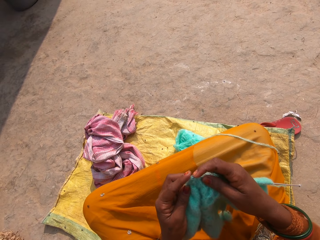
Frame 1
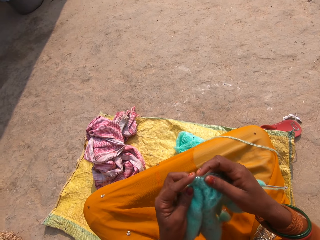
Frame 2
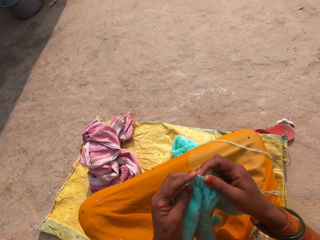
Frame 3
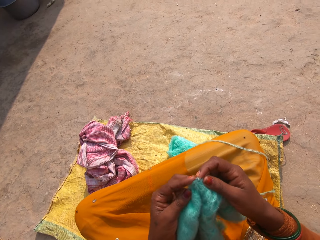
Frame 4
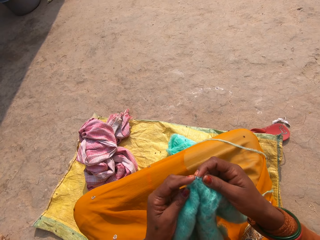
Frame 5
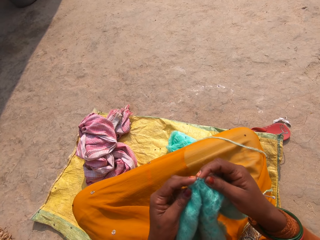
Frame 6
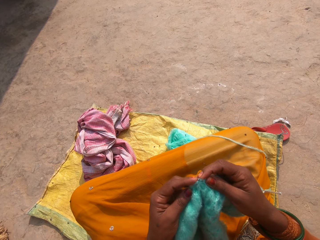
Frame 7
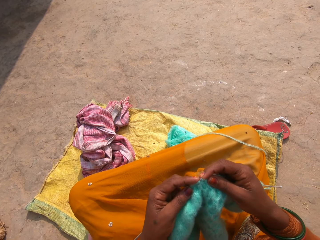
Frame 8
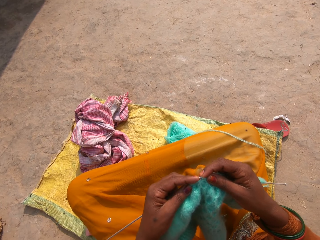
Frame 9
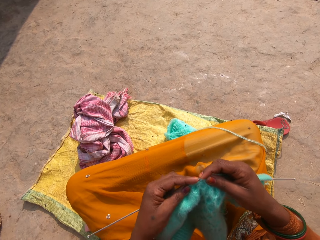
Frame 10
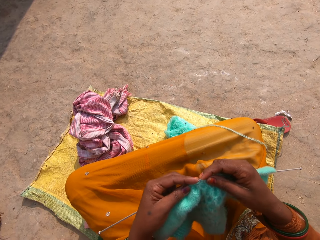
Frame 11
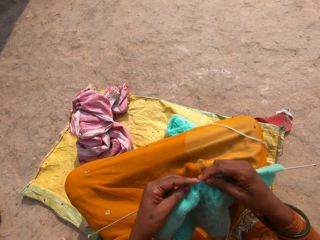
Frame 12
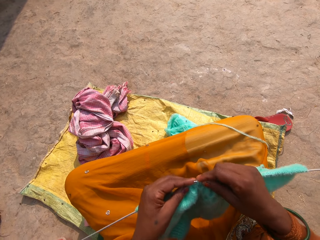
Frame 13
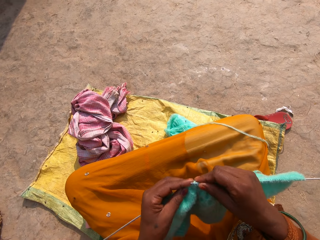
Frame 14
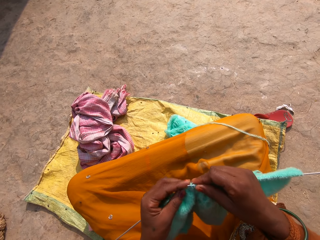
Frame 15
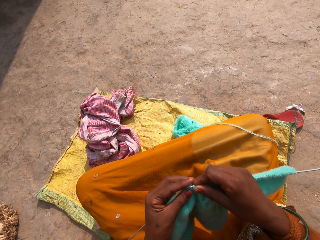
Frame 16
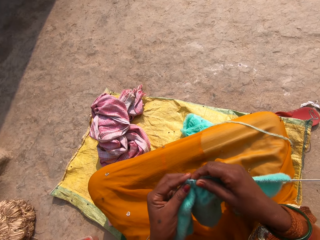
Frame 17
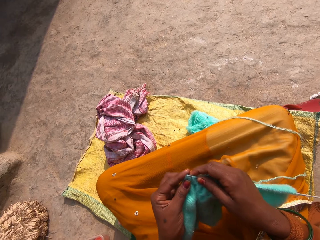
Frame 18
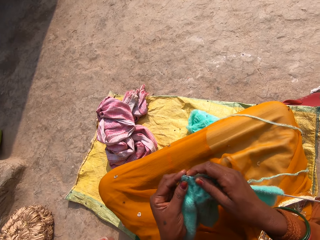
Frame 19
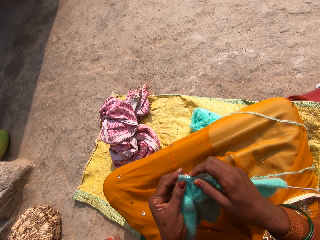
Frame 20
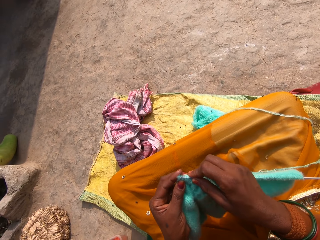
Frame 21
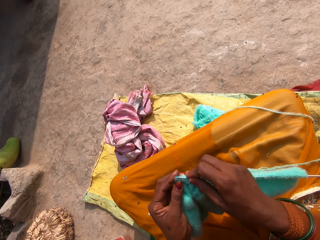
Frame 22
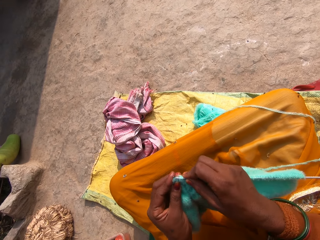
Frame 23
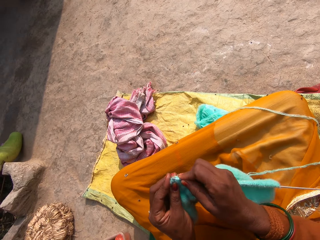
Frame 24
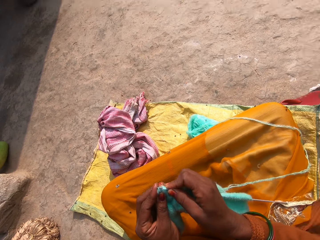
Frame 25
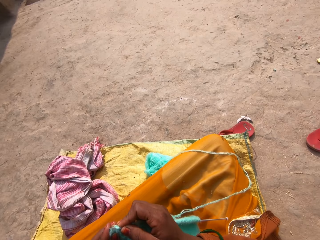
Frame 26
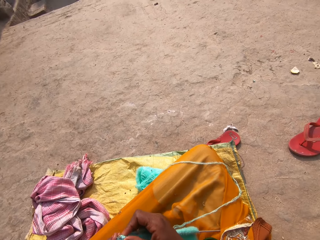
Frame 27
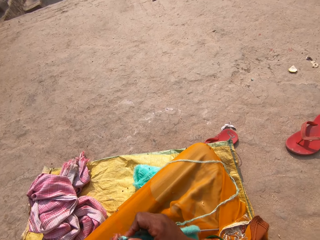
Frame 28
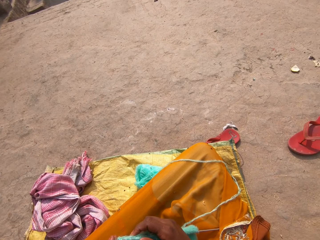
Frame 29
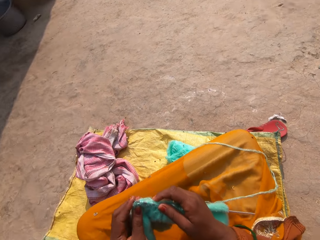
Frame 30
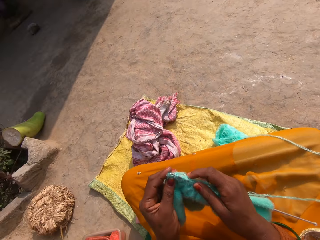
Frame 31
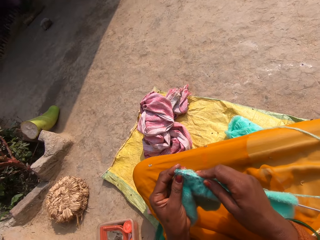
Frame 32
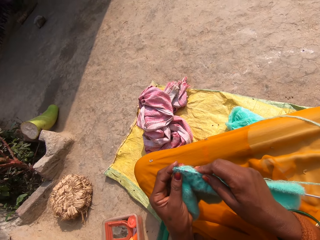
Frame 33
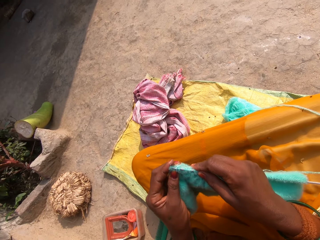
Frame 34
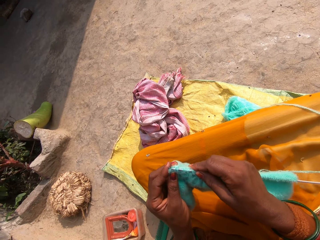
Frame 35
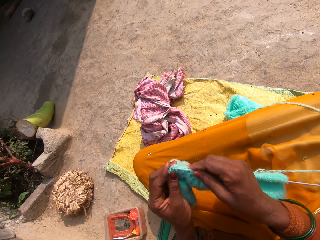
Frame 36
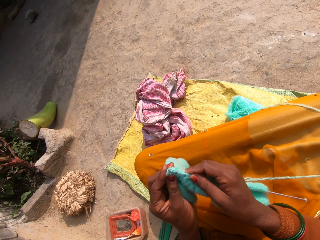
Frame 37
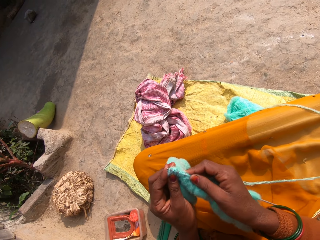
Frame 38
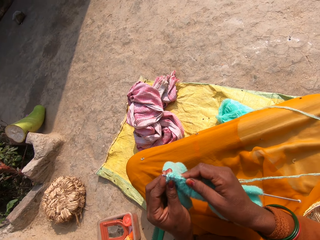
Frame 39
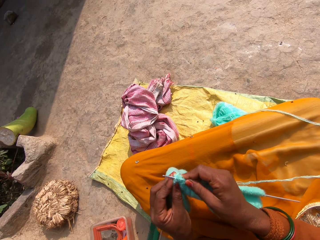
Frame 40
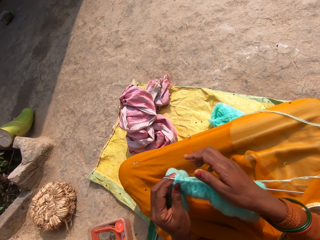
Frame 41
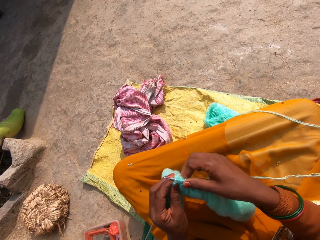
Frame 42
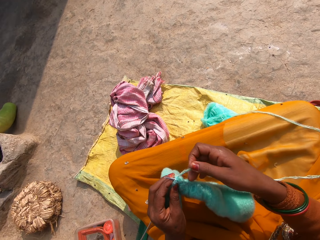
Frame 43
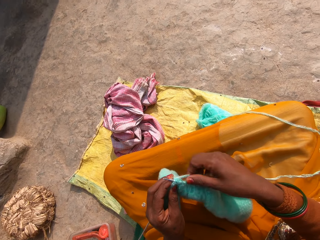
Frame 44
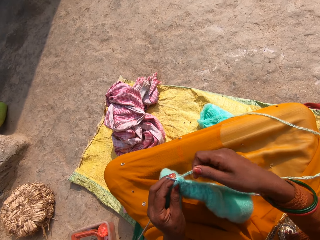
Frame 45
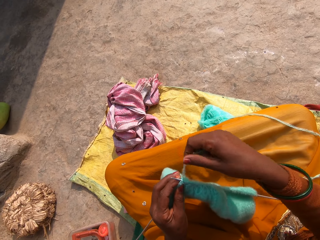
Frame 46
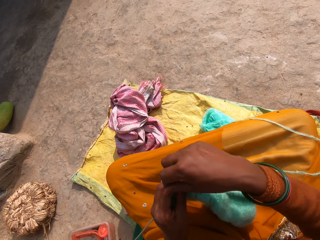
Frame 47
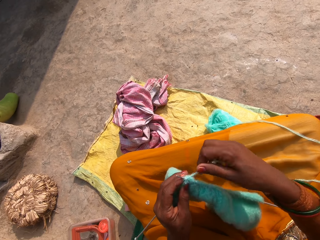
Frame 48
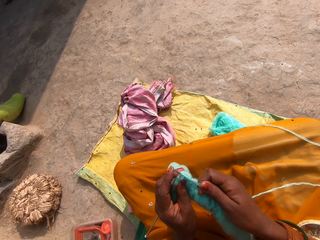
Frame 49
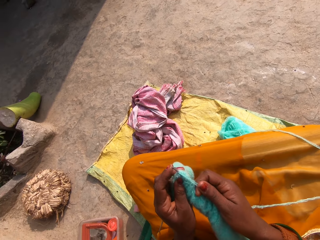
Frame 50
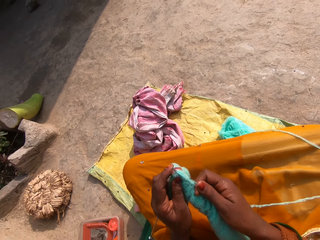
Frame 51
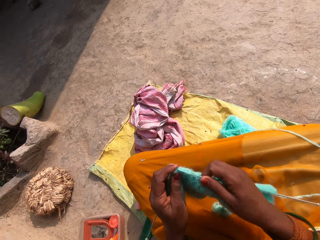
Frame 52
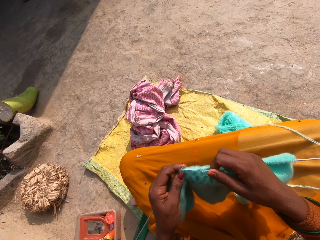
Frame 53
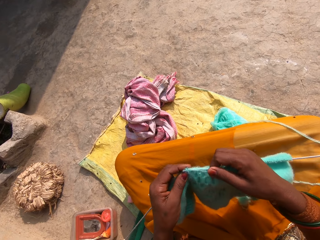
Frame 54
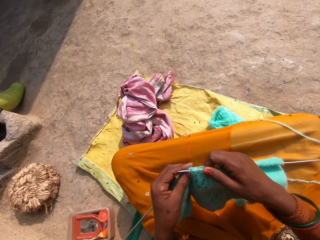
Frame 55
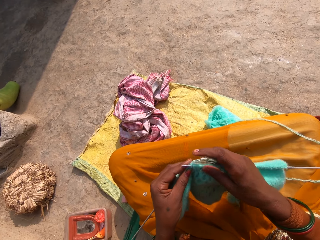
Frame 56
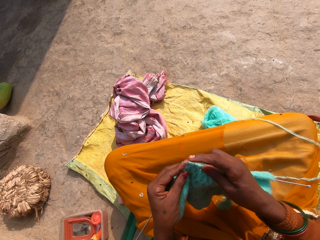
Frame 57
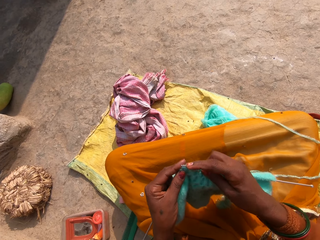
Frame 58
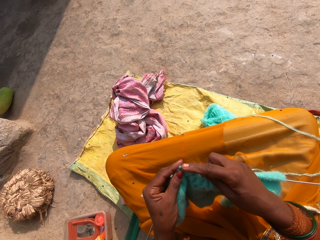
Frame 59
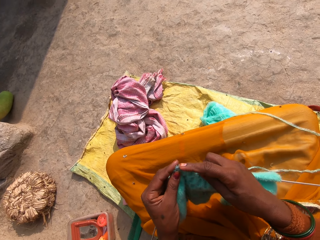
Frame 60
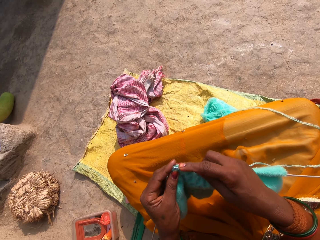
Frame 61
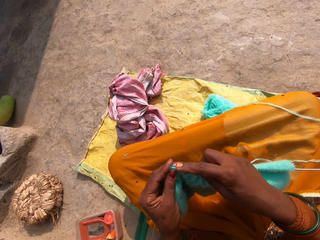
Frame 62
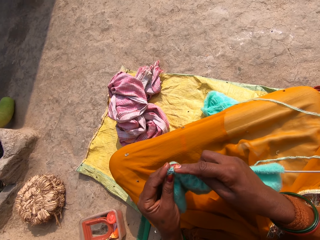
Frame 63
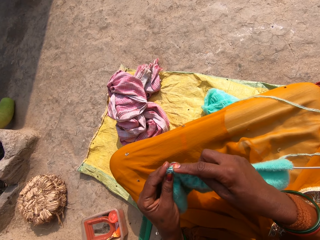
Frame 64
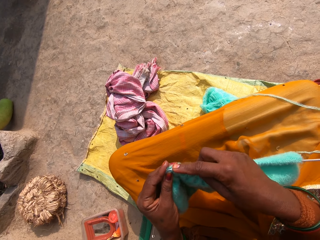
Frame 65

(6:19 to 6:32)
The camera wearer looks around while knitting. They move their hands on the knitted fabric while knitting. They move the thread and roll the thread on the crochet. They move their hands on the fabric while knitting.

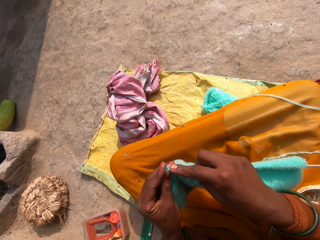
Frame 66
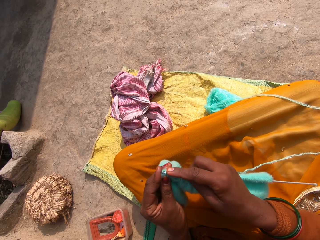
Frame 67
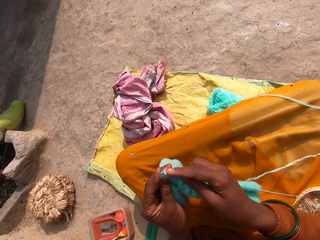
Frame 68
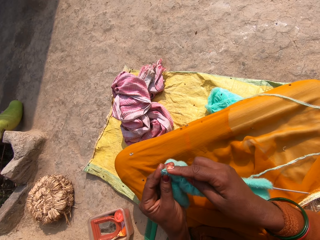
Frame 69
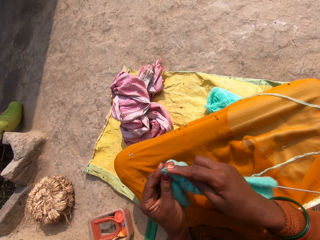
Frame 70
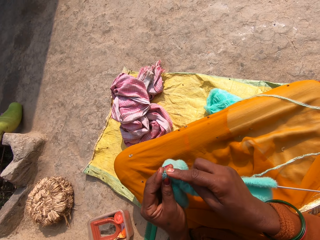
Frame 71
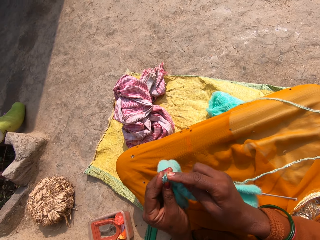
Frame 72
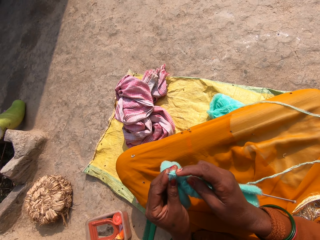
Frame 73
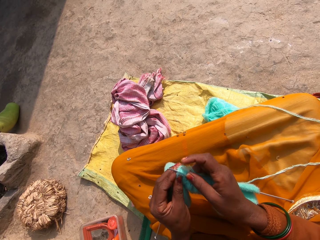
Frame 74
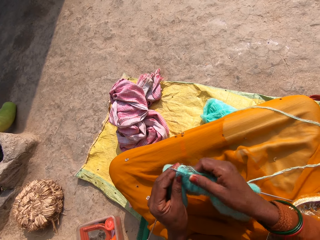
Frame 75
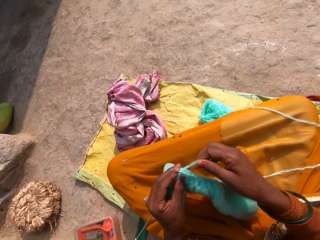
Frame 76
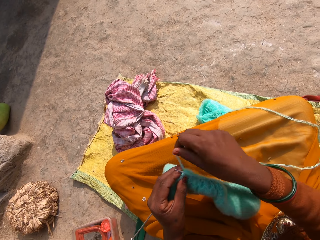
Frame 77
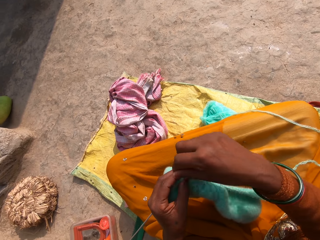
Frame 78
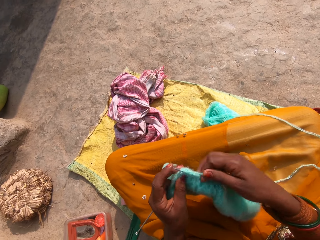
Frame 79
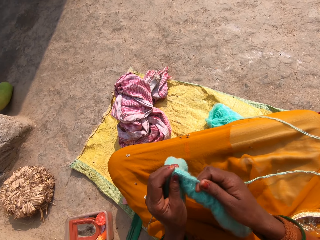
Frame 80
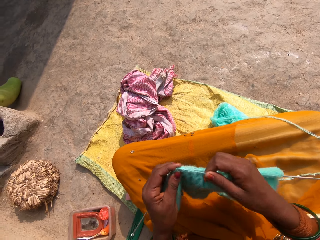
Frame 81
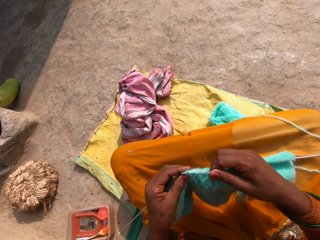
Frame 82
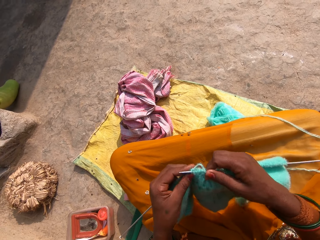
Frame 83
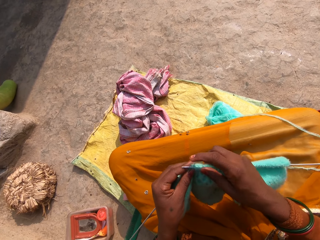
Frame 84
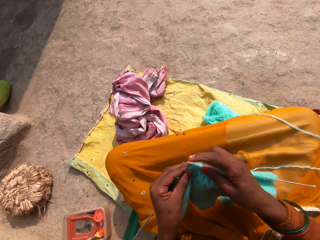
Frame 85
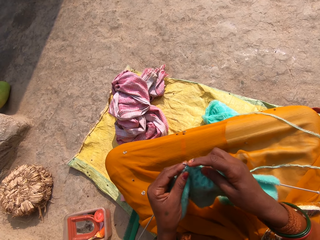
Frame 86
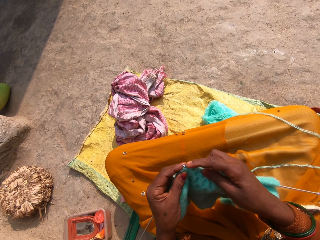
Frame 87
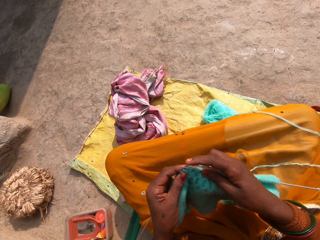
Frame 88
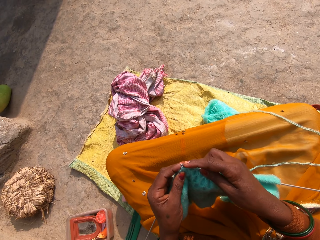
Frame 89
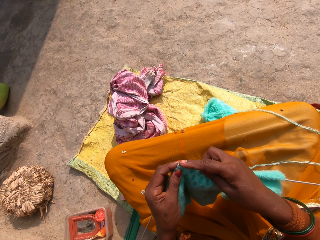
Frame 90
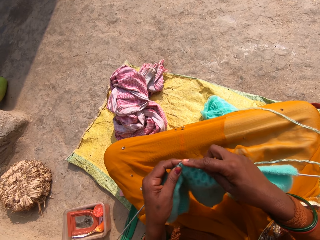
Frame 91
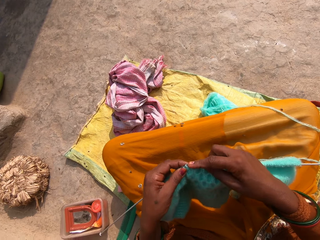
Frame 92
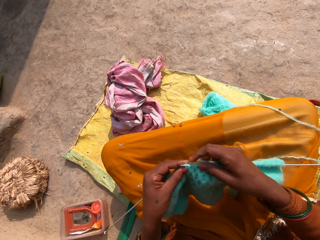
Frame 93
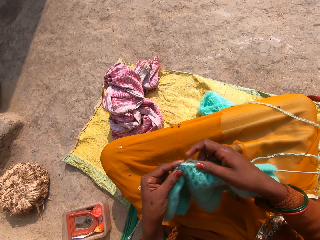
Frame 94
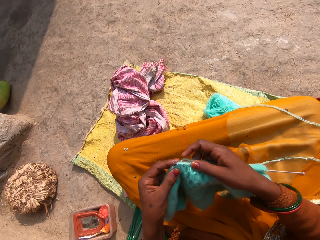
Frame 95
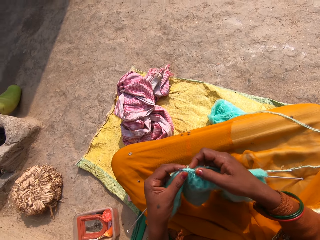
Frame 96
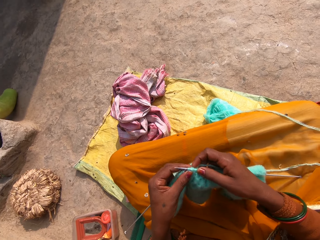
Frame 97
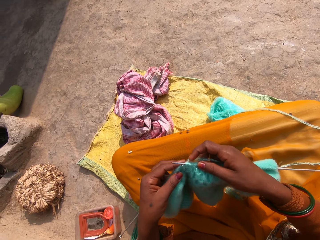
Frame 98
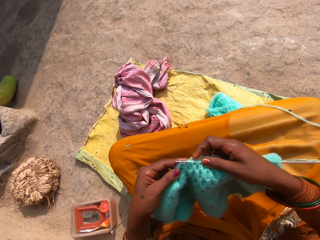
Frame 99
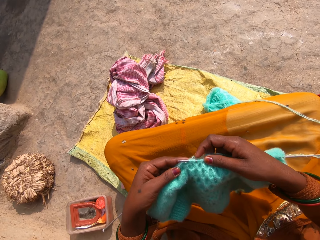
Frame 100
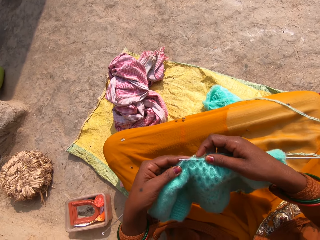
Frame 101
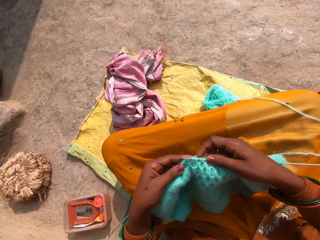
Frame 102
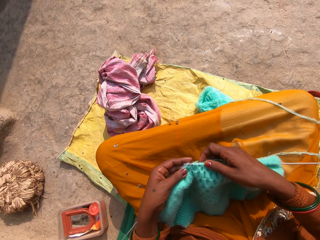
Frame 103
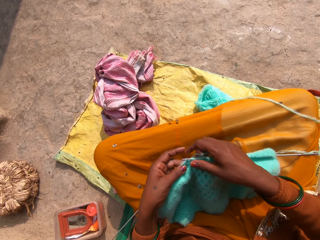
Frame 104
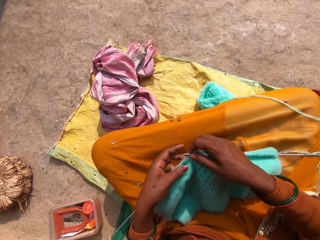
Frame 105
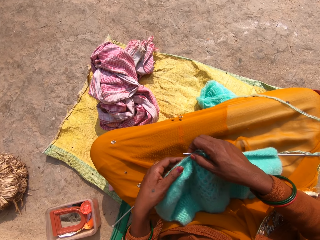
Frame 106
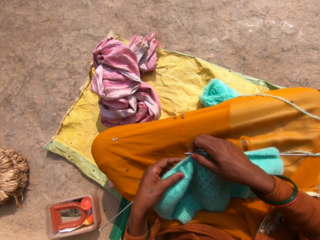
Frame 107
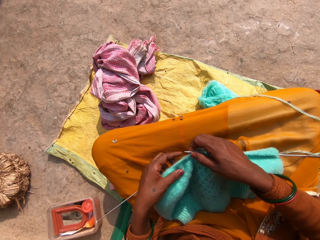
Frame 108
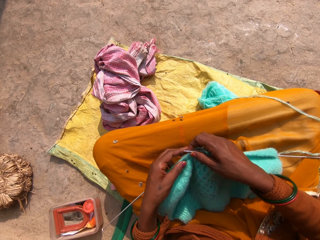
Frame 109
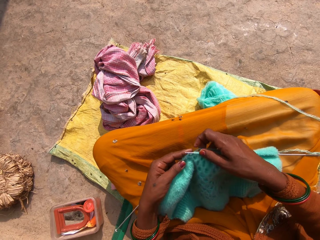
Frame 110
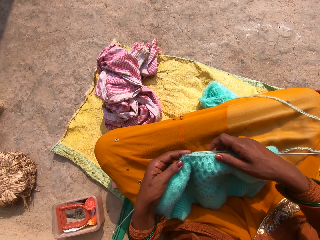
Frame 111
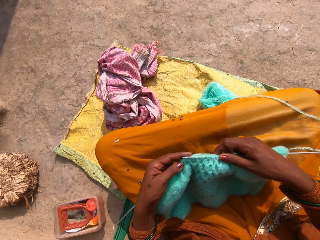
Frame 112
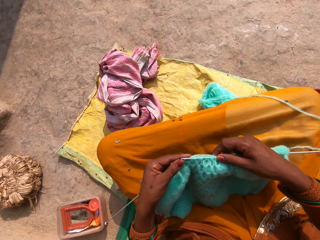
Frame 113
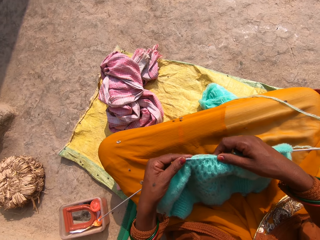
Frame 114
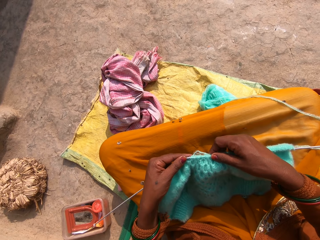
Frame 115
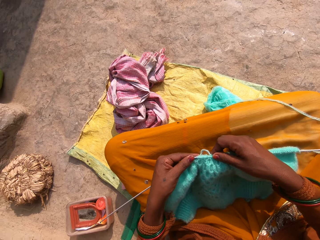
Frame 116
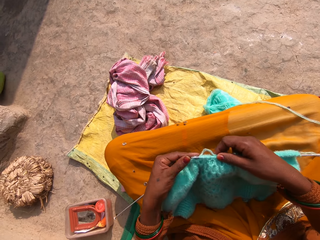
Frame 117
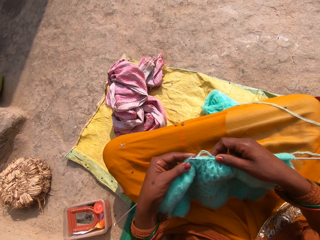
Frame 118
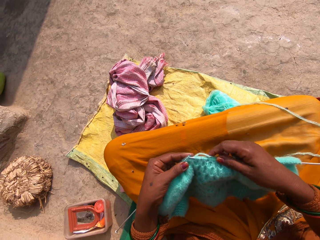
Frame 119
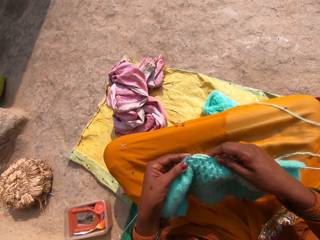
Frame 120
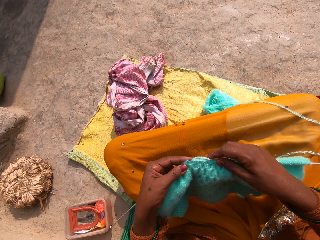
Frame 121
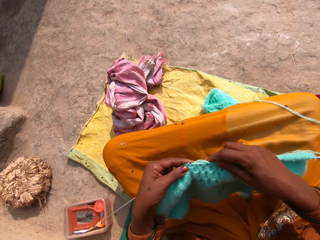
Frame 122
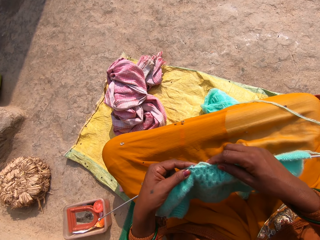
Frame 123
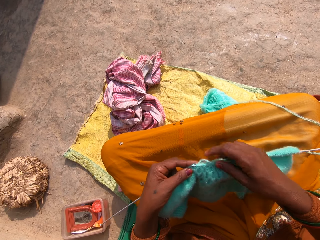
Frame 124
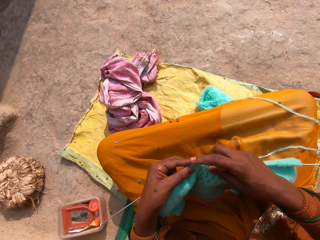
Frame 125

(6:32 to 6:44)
The camera wearer moves a finger on the knitted fabric. They hold the thread and roll the knitting thread on the crochet. They move their hands while knitting. They move down the knitted fabric on their laps. They knit. They move a hand on the fabric. They move their hands on the fabric while knitting.
